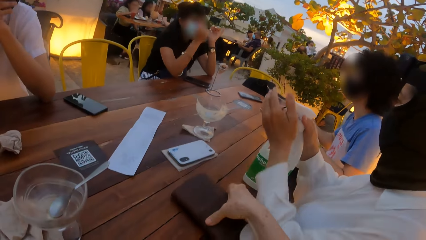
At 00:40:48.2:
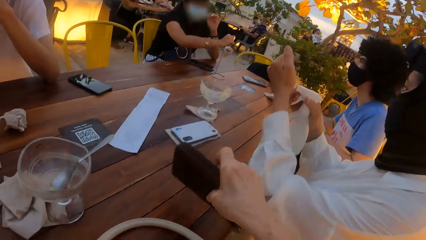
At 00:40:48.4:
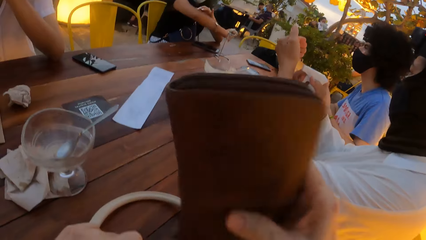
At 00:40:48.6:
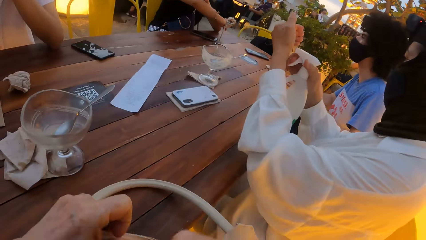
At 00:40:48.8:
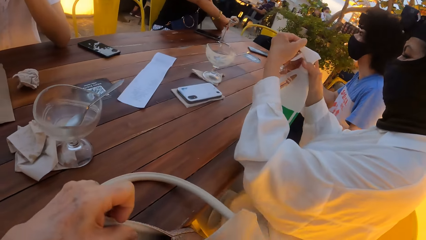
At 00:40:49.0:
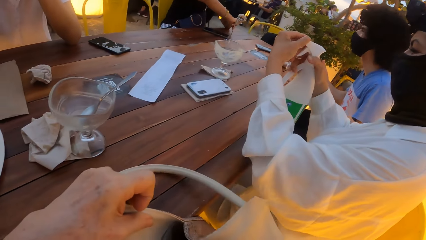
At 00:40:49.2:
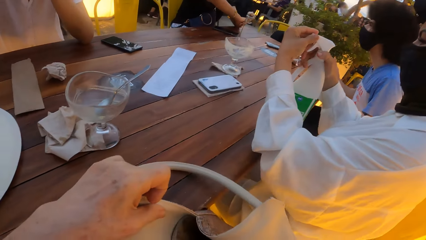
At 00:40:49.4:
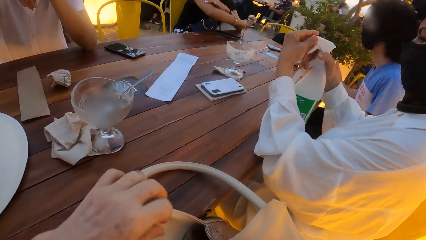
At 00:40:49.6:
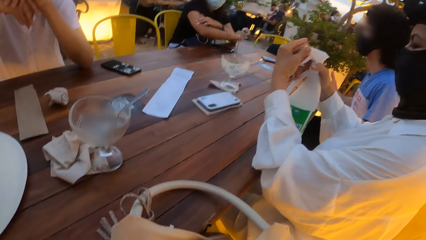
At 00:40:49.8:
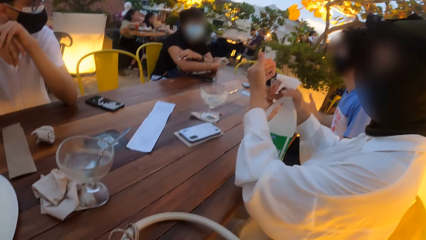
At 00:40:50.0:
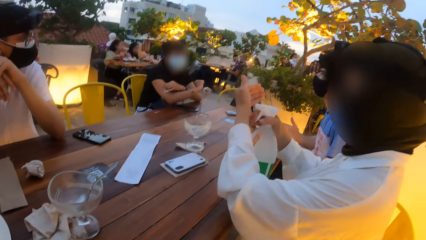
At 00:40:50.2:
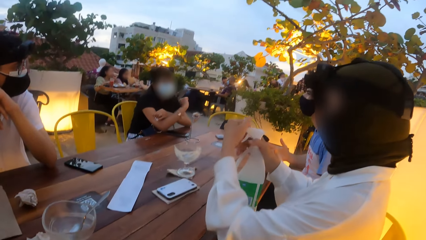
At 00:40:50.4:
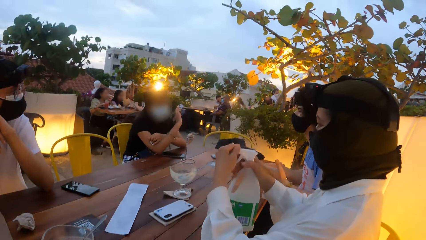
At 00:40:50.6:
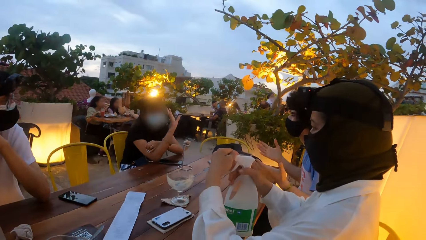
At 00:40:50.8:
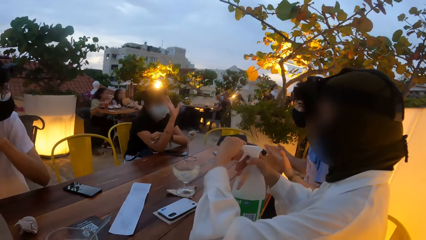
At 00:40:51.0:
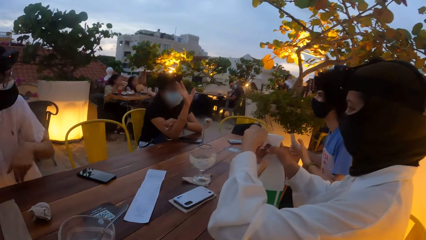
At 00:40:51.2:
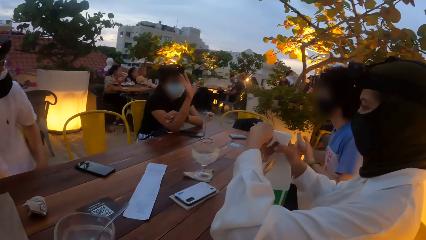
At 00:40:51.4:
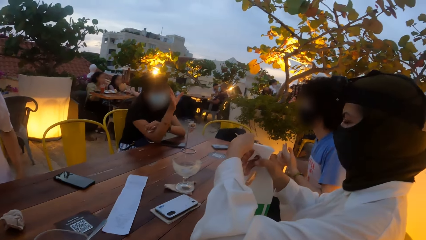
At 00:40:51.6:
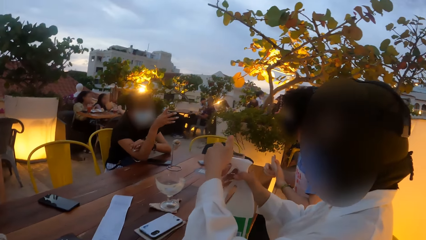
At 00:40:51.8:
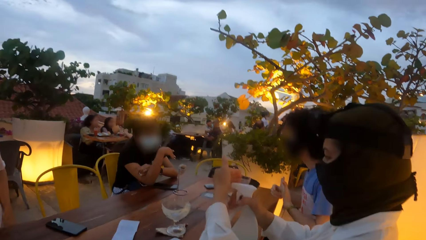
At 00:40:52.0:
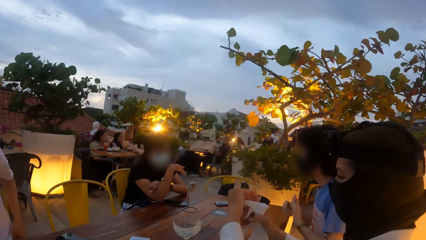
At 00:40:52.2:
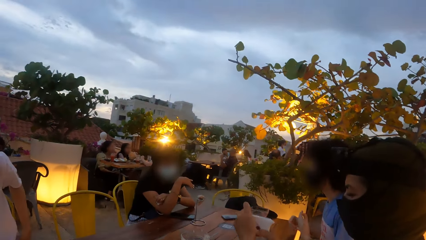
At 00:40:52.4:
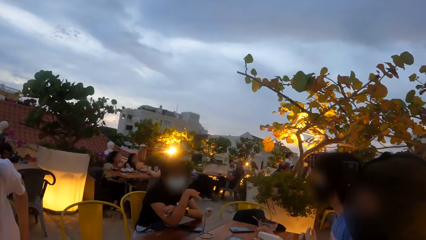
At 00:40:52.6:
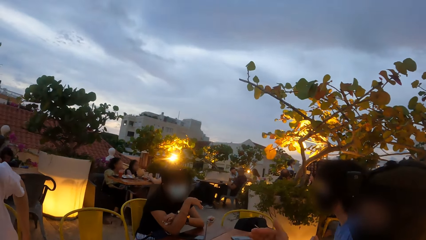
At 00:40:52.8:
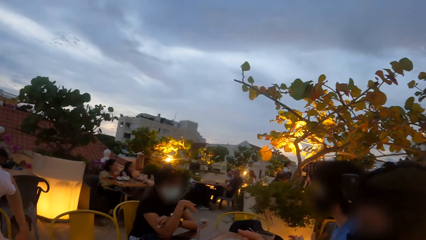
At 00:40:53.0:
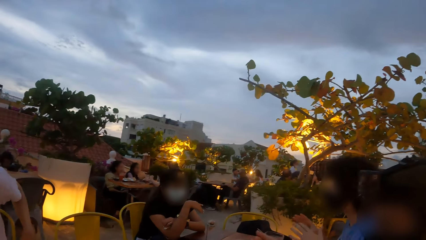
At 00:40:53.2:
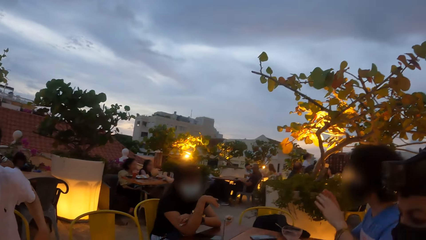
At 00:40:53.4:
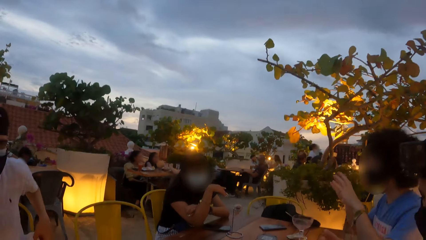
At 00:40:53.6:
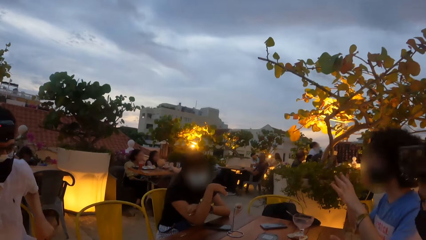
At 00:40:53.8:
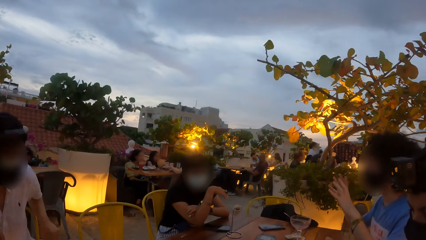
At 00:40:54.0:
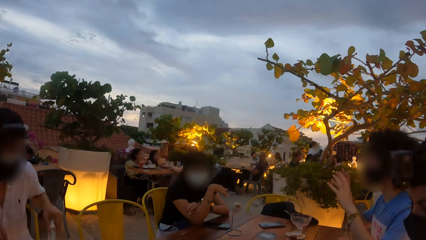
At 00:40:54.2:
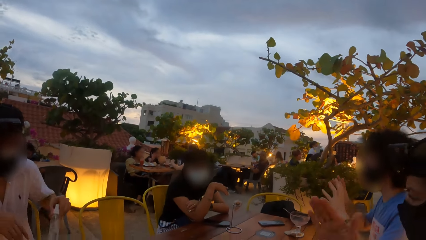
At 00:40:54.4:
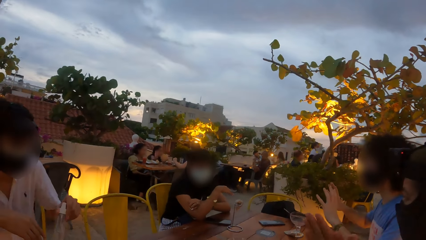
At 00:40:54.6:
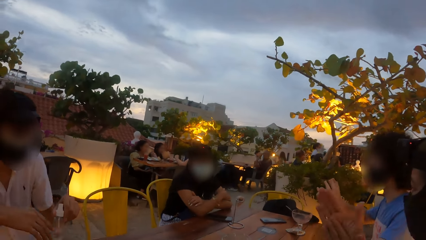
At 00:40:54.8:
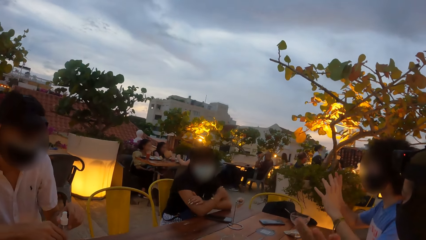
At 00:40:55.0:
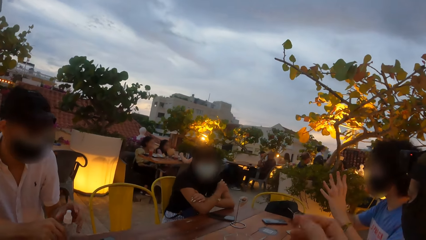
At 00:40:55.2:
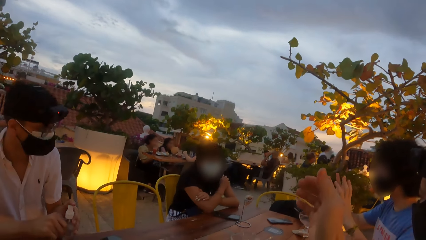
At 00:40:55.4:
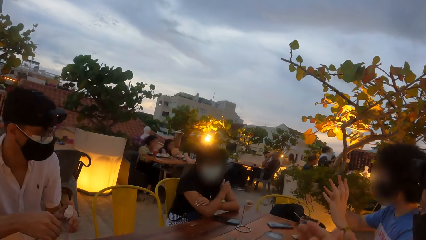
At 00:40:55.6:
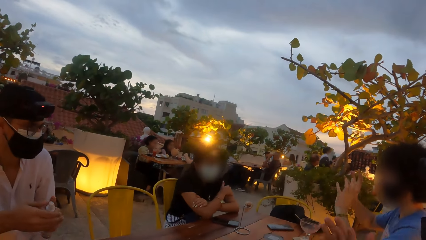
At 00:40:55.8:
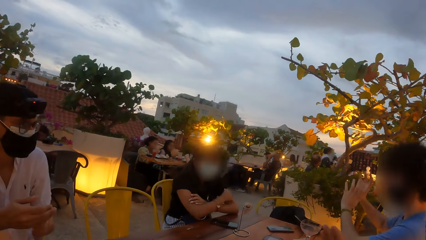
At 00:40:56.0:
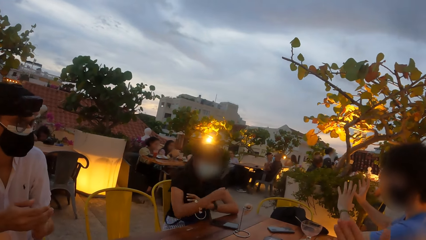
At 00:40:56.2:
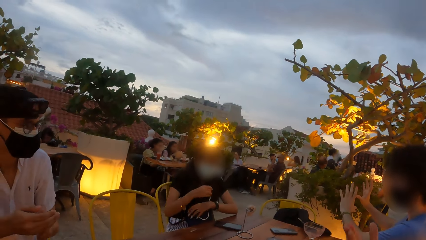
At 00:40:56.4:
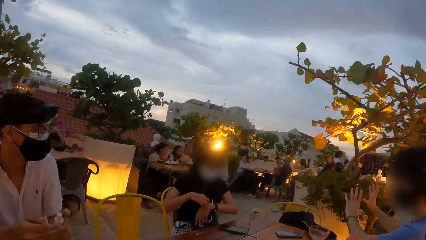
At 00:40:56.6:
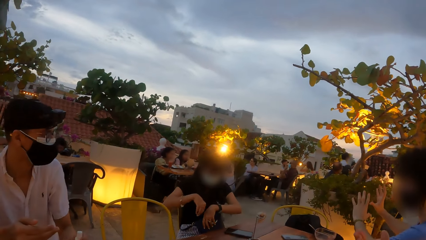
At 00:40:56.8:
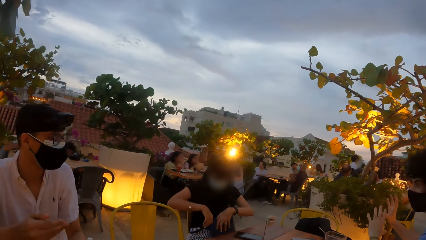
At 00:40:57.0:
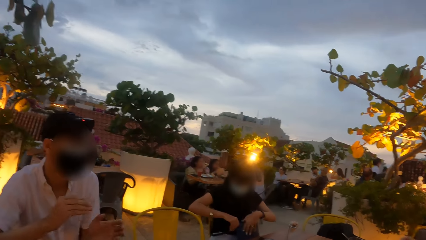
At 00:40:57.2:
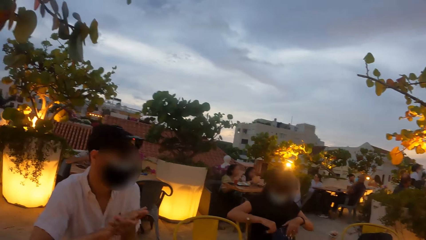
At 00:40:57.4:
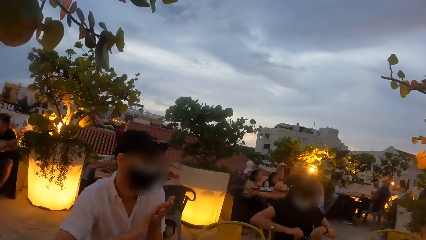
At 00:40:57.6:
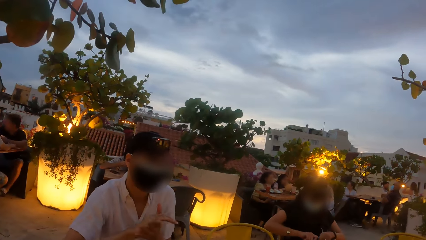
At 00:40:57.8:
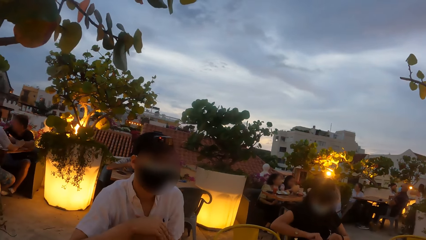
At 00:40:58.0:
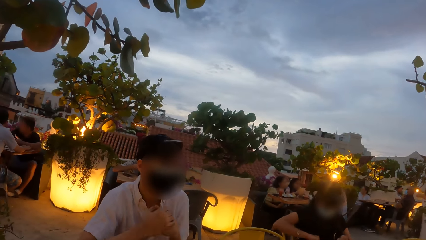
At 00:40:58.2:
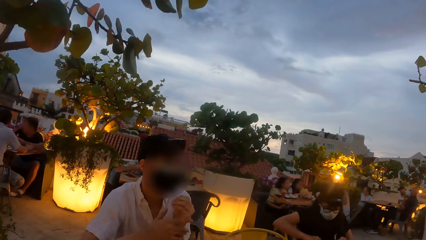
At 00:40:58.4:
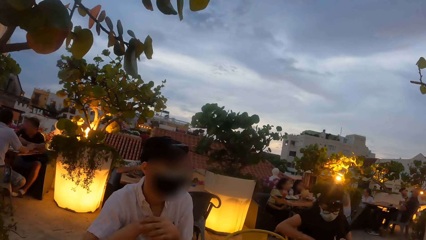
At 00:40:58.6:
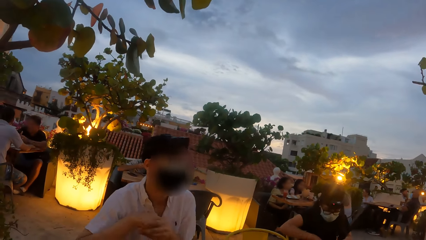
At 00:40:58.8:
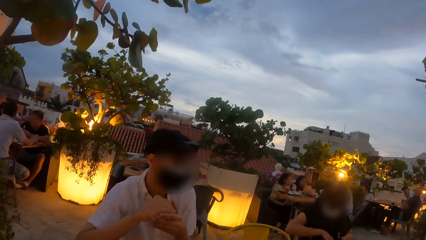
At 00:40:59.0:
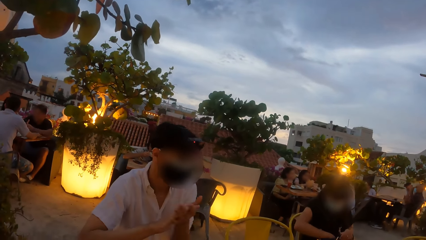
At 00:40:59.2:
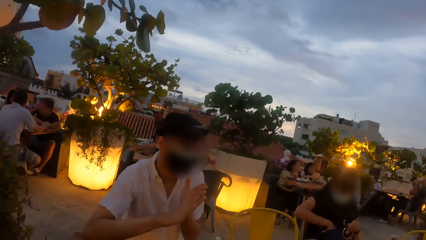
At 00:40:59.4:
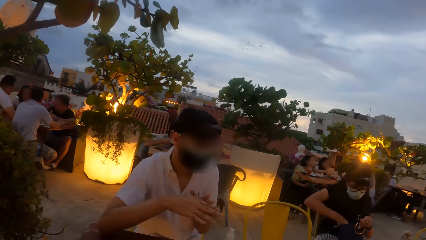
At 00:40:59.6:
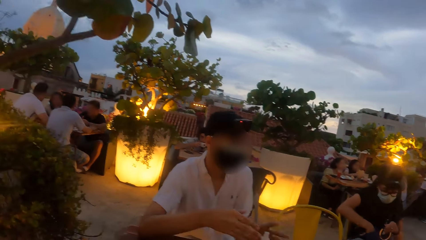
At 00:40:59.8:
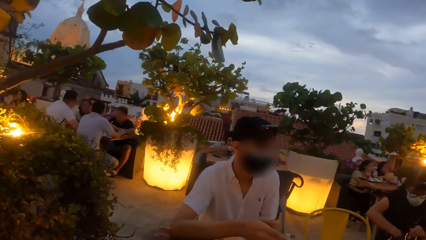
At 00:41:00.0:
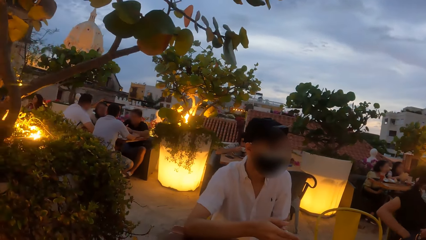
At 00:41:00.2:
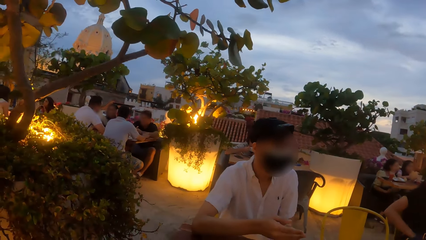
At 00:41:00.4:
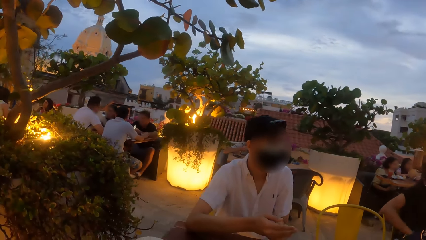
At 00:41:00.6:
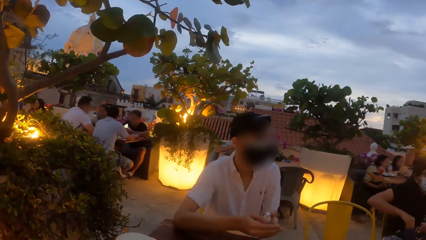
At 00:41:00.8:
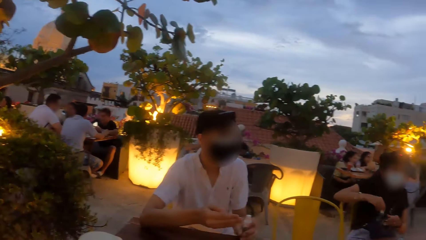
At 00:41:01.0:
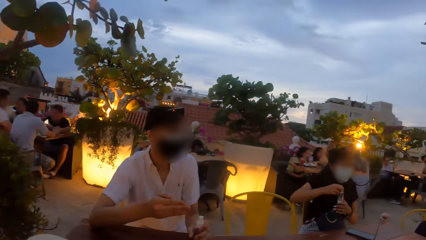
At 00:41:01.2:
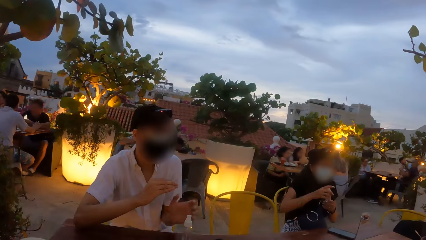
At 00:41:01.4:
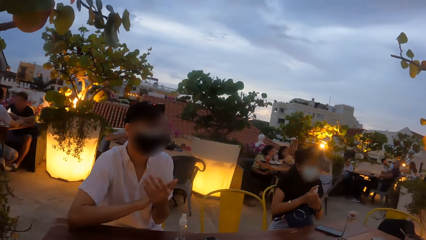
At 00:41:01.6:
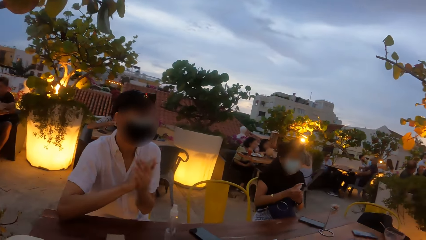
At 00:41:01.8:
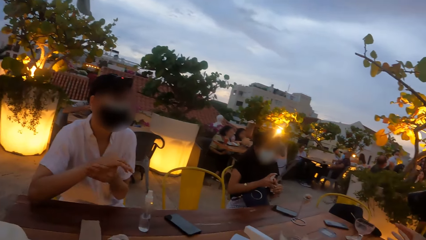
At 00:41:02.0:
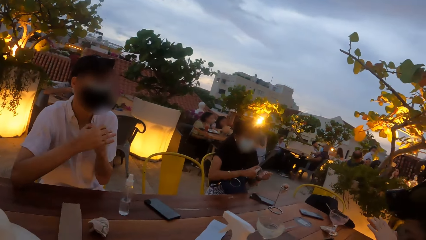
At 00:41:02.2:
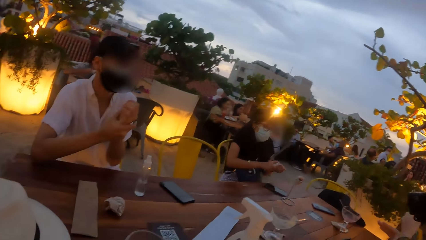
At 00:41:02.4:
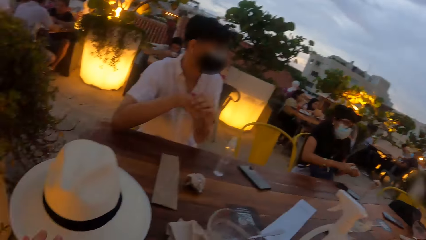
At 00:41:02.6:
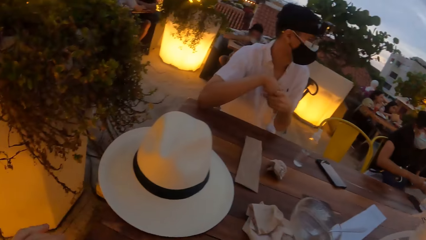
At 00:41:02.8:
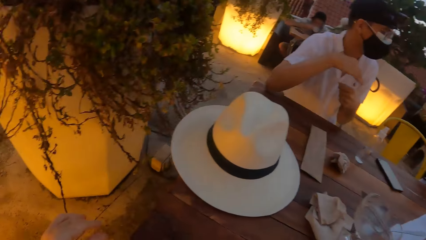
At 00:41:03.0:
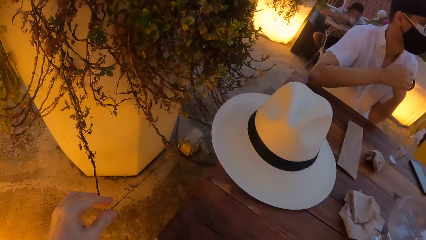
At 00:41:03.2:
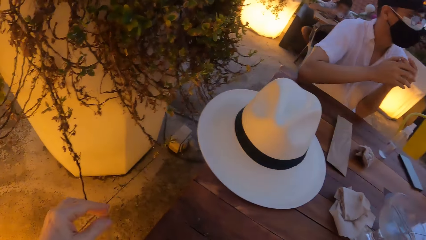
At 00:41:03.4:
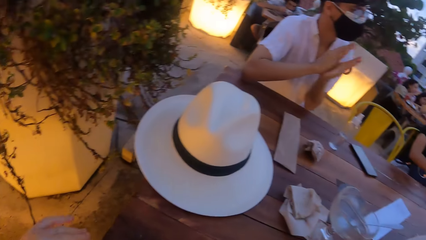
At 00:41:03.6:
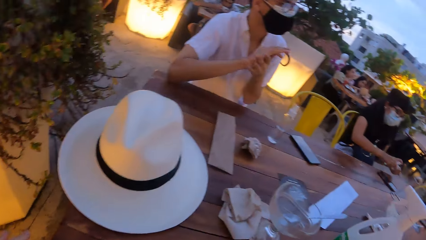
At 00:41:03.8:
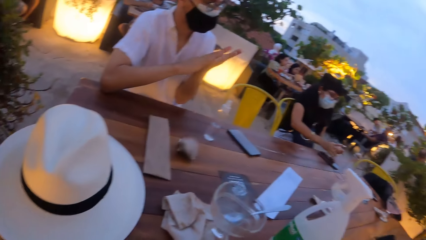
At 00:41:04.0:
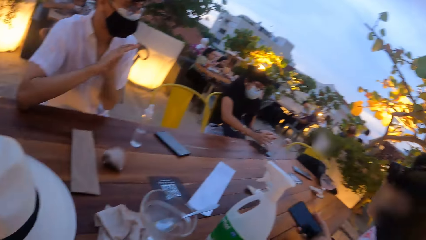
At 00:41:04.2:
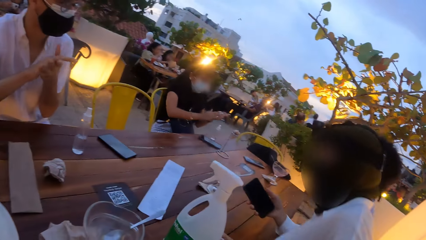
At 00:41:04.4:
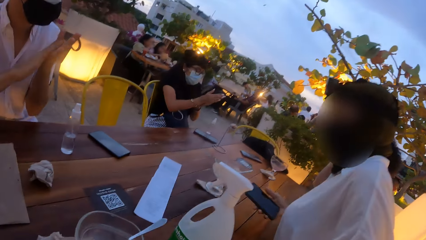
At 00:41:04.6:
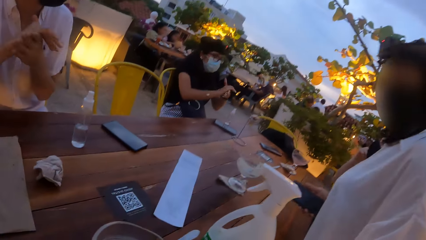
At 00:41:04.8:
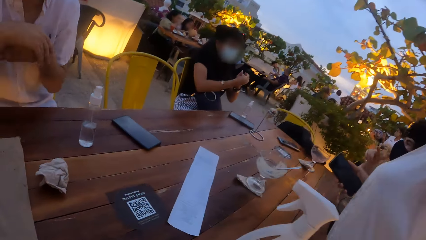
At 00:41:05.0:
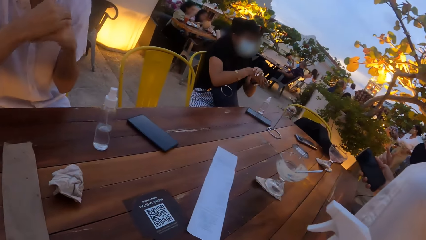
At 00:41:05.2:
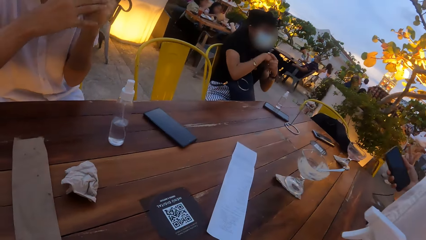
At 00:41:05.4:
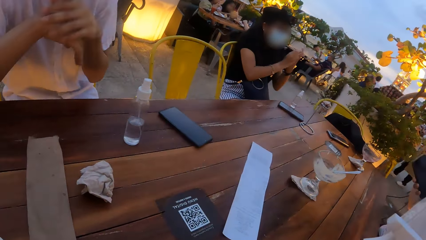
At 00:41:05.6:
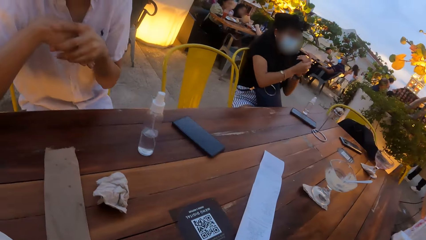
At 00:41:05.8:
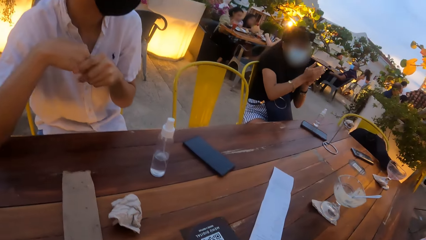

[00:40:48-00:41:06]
The camera wearer takes the purse from the table with his right hand. A woman rubs her left hand on her right arm. The camera wearer holds the bag on the table with her left hand. They put the purse in his right hand in the bag on the table. They press sanitizer in her hand. Another woman opens the lid of the bottle in her right hand with her left hand. The first woman gesticulates with her right hand at a man at the table. The second woman opens the lid of the bottle in her right hand with her left hand. She sprays sanitizer from the bottle in her right hand on her left hand, passes the bottle in her right hand to her left hand, and sprays sanitizer from the bottle in her left hand on her right hand. Another man takes a bottle from his trouser pocket with his left hand. The second woman rubs her hands with the sanitizer. The camera wearer looks at a person. The second man drops the bottle in his left hand on the table. He sprays sanitizer from the bottle in his left hand on his right hand. The camera wearer applies sanitizer in her hand. The second man drops the bottle in his left hand on the table. The first woman searches a bag on her legs with her hands. The second man rubs his hands with the sanitizer. He takes the bottle from the table with his left hand and sprays sanitizer from the bottle in his left hand on his right hand. The first woman takes a bottle from the bag on her legs with her right hand. The second man drops the bottle in his left hand on the table. The first woman holds the bottle with both hands. The second man rubs his hands with the sanitizer. The first woman sprays sanitizer from the bottle in her right hand on her left hand. The camera wearer operates a phone on the table with his left hand. They look around the restaurant. The first woman drops the bottle in her right hand on the table. The second woman holds a phone in her right hand. The first woman rubs her hands with the sanitizer. The second woman stands on her feet. The camera wearer wakes up in the chair.
